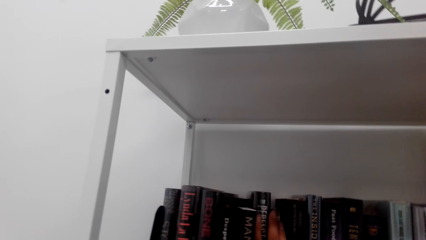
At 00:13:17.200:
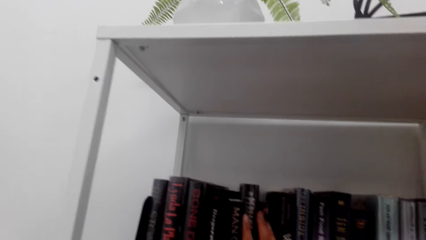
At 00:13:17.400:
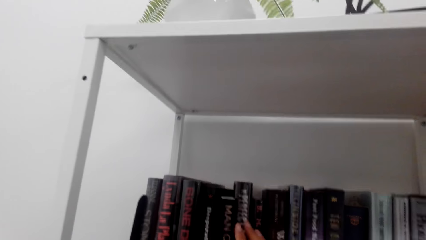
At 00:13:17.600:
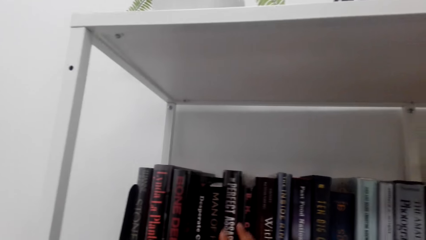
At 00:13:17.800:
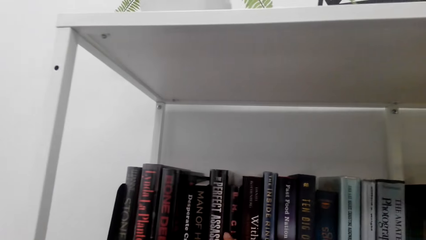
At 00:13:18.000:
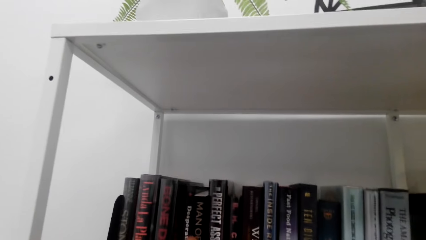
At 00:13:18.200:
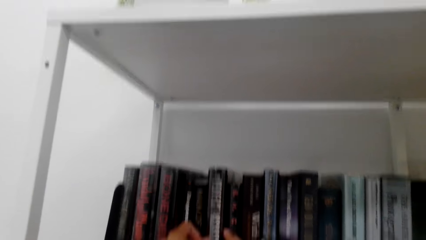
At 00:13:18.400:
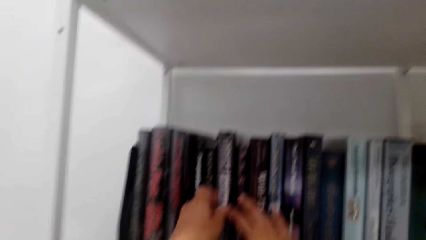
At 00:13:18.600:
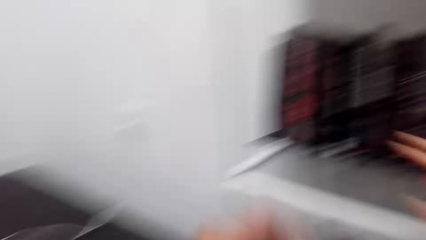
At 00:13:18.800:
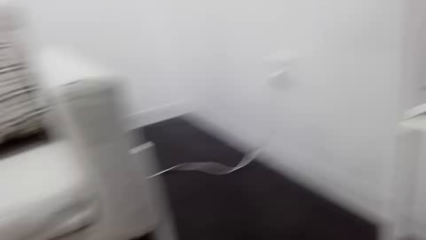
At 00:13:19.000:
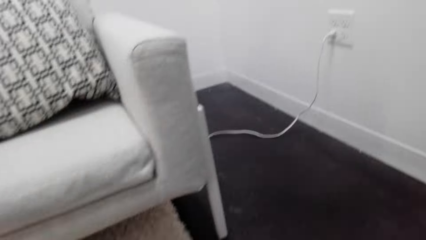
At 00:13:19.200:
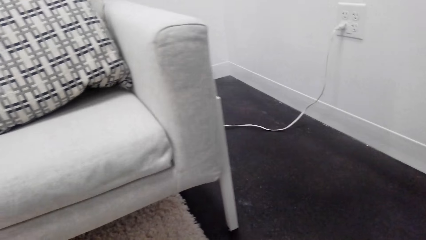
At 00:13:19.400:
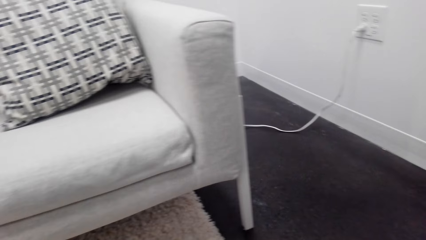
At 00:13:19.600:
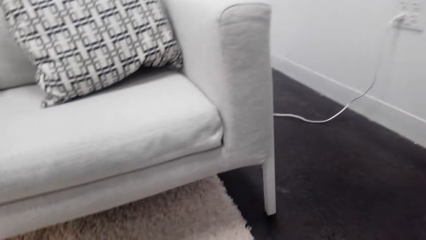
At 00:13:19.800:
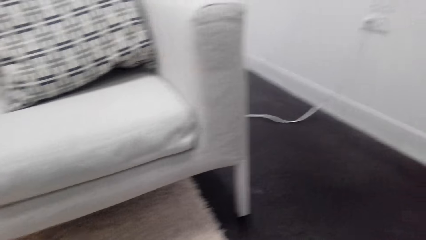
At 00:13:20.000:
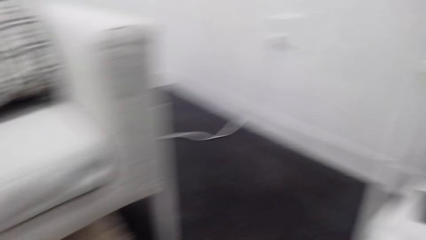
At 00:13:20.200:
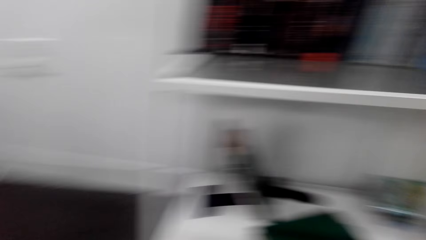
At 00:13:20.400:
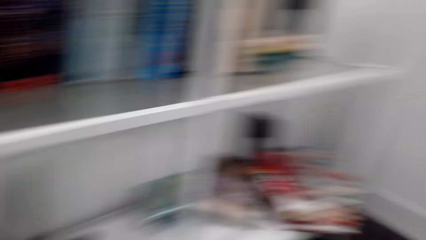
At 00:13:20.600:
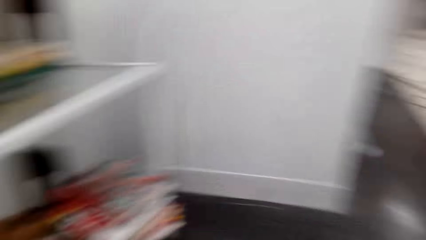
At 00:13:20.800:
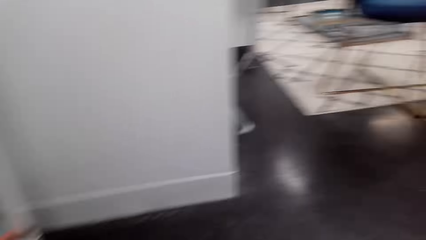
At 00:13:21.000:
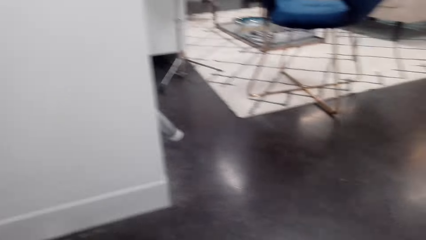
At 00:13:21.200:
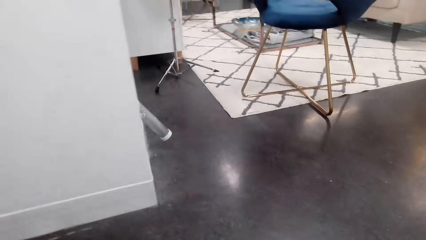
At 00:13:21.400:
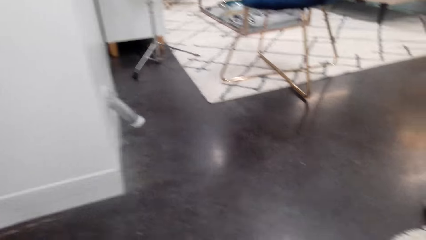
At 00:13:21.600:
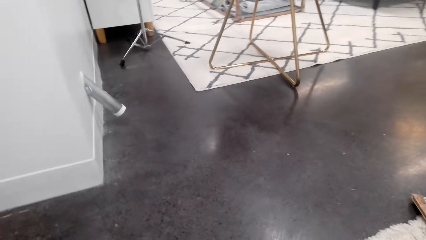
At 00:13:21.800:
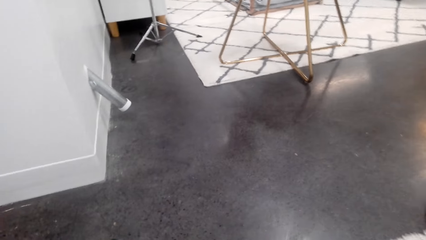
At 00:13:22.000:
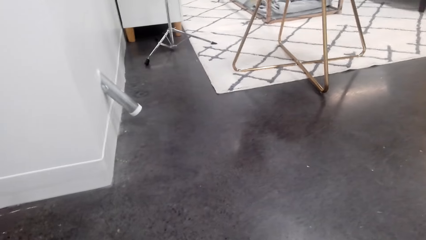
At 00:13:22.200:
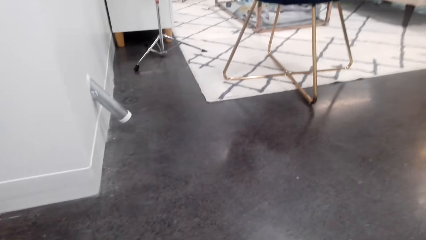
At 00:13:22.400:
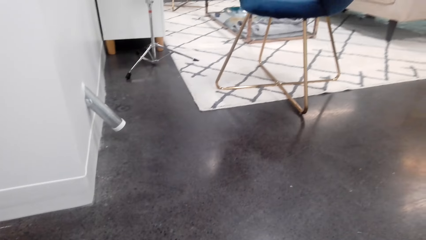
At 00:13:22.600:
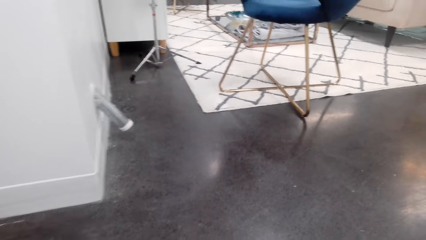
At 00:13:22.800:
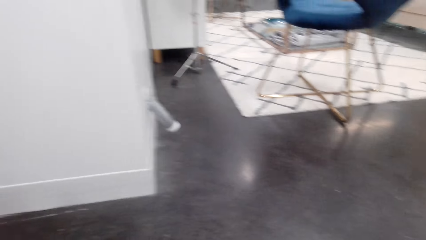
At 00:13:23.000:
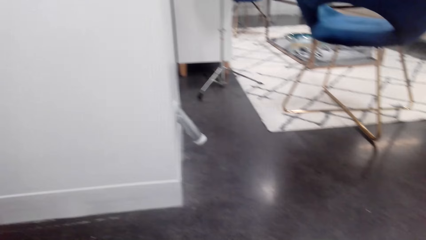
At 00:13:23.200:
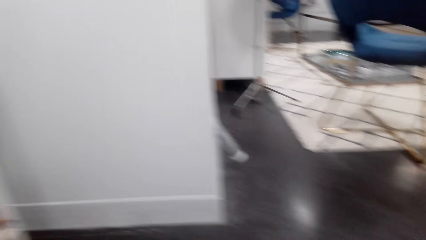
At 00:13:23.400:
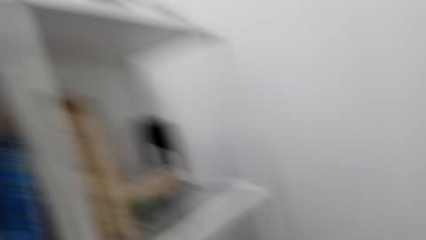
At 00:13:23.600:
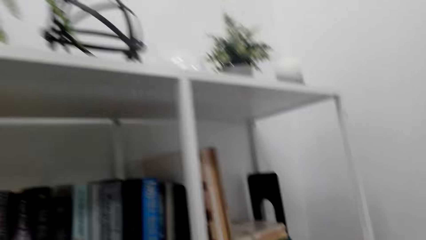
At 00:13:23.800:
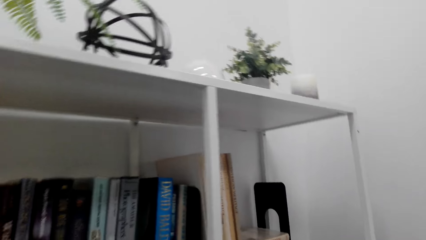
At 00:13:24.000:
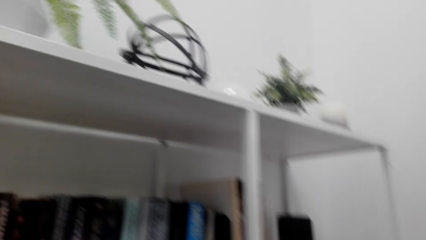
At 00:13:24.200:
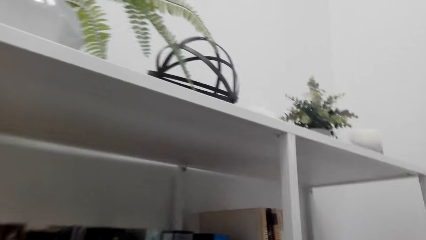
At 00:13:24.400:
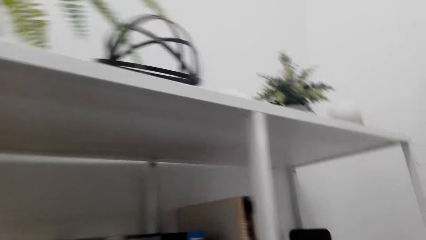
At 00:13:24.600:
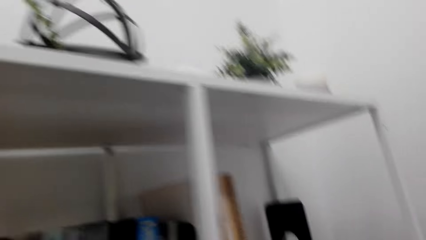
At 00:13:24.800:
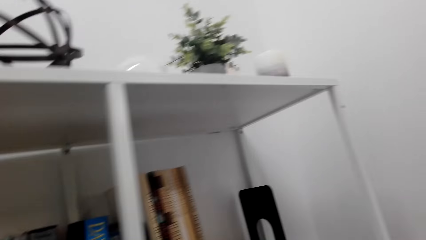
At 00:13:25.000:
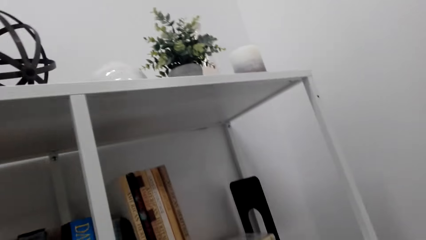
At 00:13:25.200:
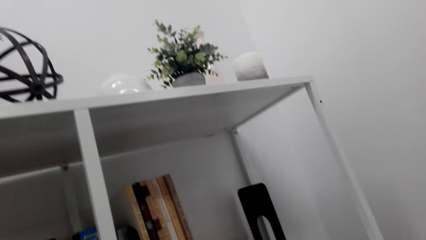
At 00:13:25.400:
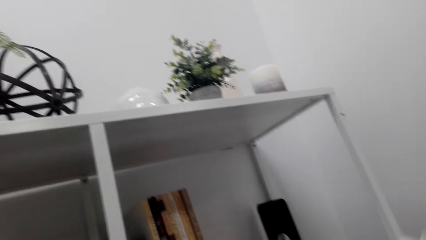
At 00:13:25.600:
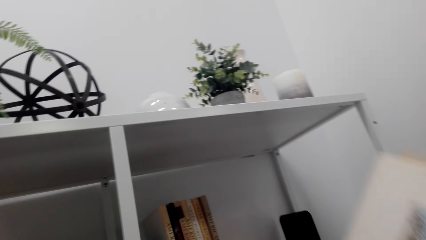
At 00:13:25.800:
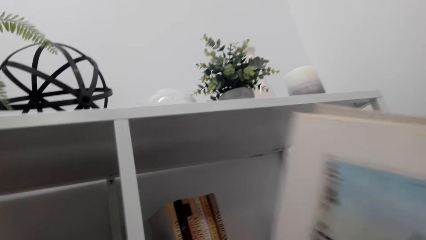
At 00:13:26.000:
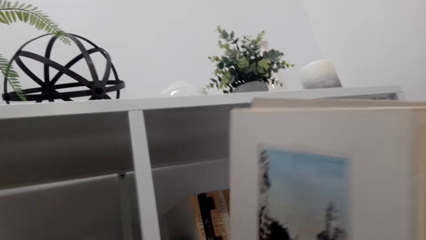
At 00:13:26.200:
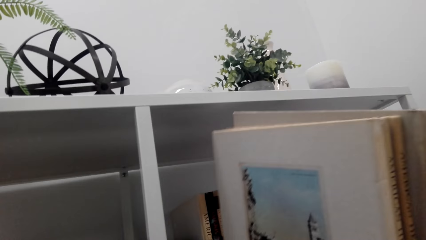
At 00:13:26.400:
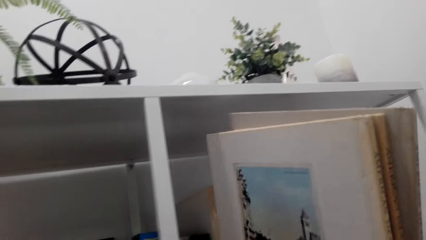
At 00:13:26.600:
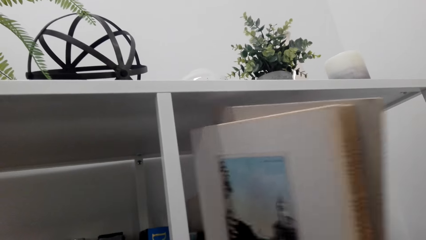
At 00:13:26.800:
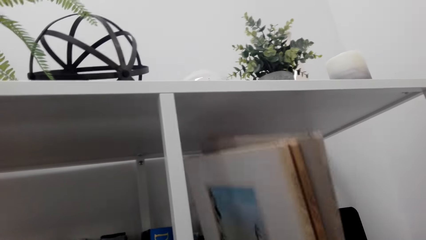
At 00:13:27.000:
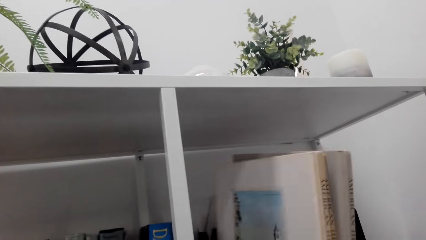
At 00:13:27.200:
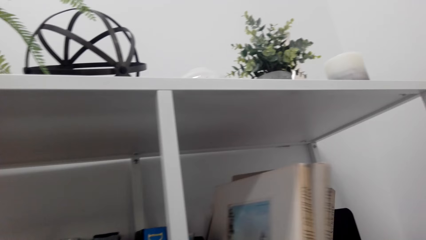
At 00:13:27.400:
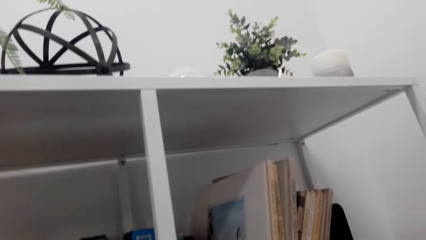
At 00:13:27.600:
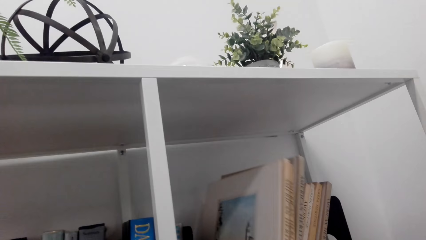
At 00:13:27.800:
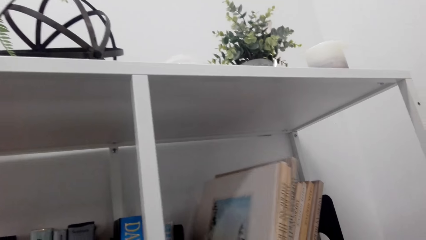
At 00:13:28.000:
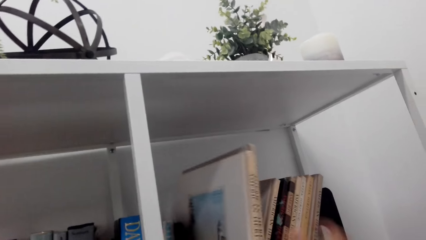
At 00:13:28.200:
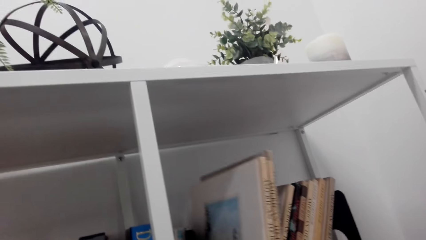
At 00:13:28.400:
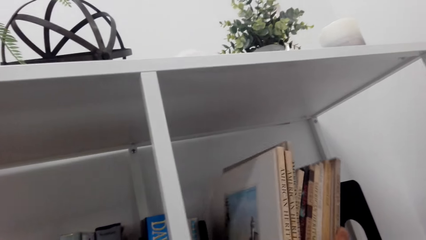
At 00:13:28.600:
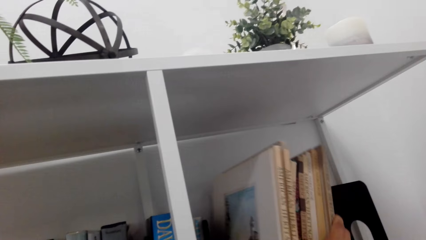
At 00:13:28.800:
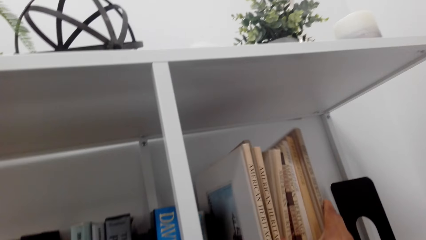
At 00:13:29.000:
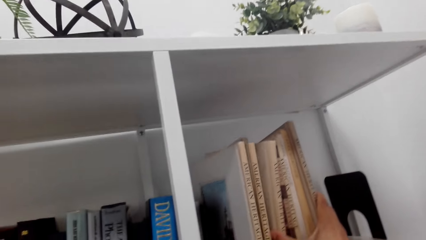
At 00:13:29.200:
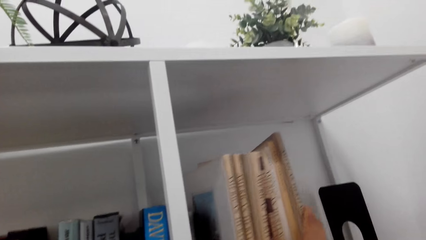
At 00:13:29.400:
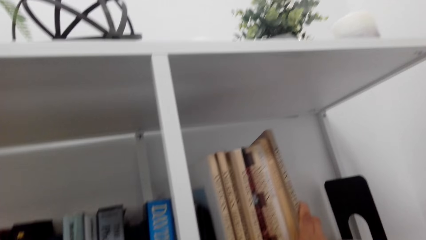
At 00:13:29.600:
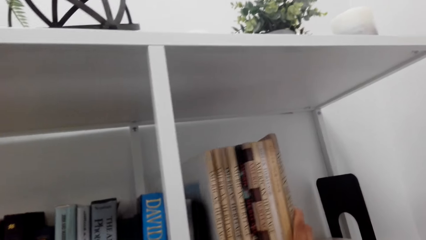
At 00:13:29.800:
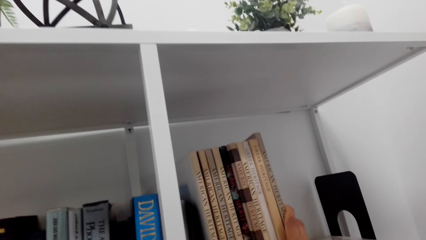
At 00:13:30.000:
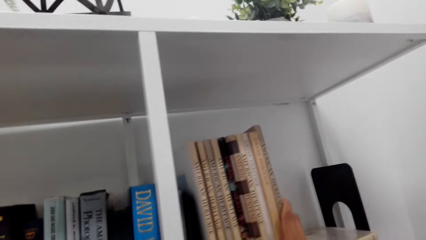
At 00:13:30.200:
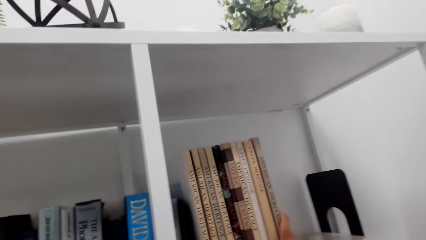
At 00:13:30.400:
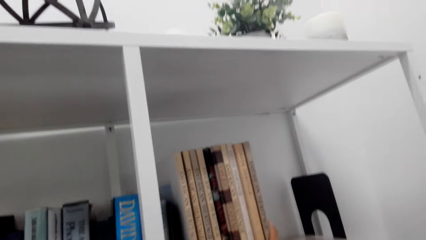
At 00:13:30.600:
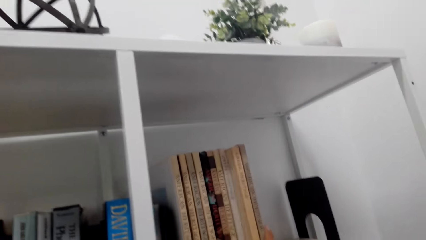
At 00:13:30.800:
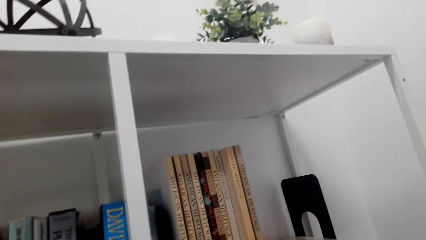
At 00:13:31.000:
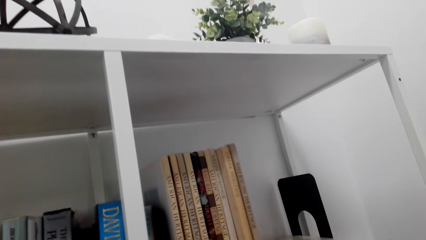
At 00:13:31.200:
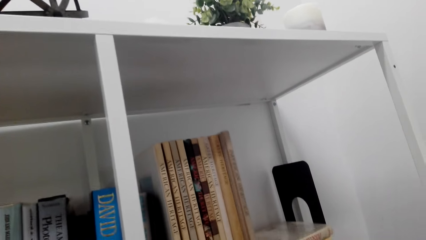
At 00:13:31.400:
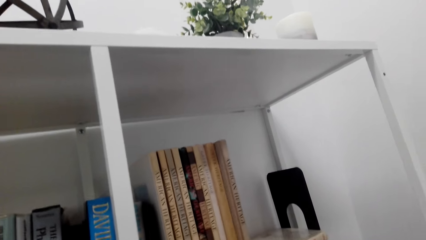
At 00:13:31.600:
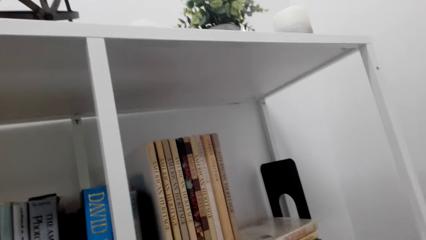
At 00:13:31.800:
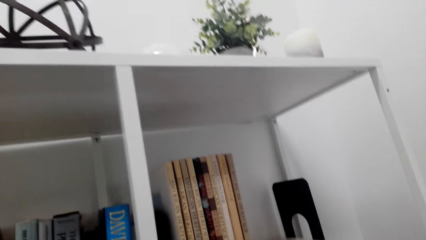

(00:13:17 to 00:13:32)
The camera wearer picks books on a table. They arrange books on a shelf.
